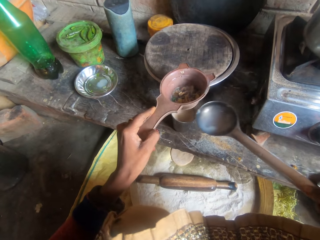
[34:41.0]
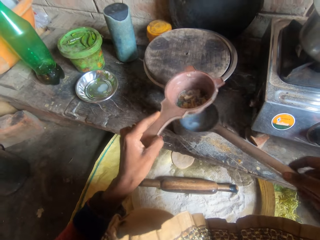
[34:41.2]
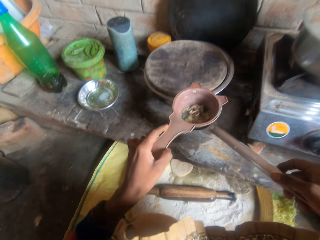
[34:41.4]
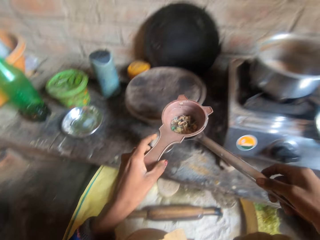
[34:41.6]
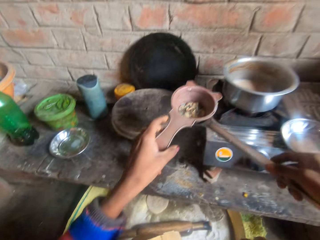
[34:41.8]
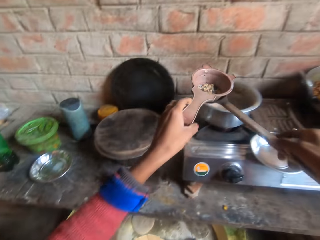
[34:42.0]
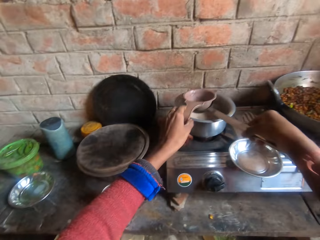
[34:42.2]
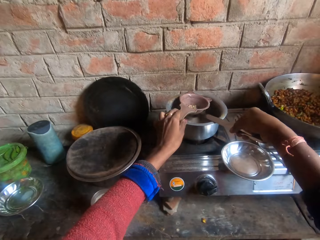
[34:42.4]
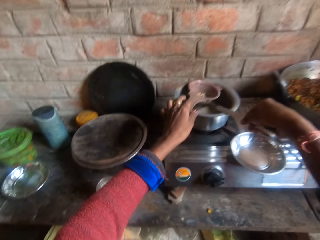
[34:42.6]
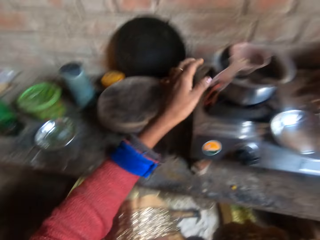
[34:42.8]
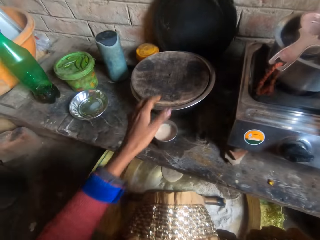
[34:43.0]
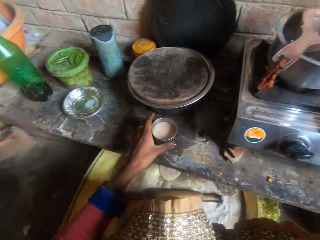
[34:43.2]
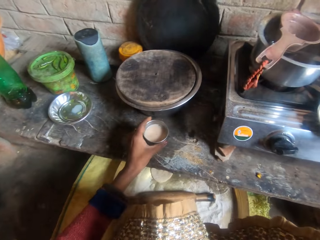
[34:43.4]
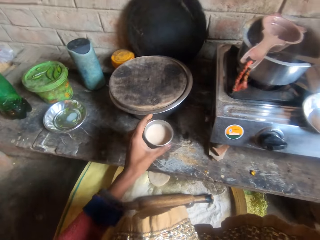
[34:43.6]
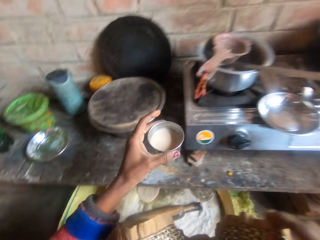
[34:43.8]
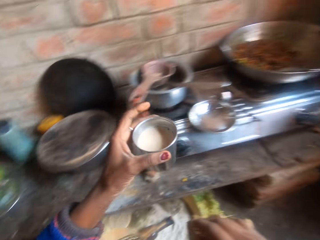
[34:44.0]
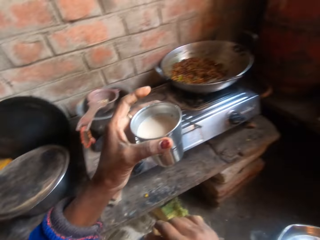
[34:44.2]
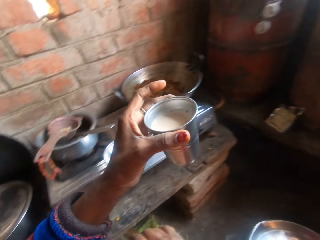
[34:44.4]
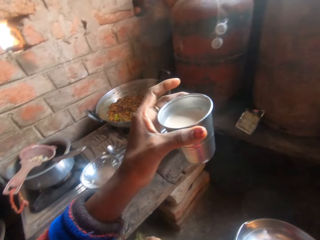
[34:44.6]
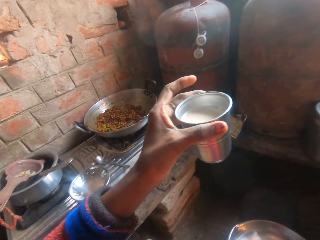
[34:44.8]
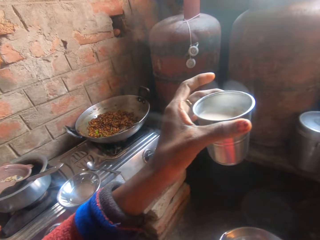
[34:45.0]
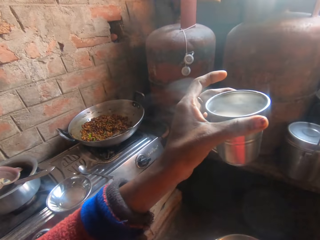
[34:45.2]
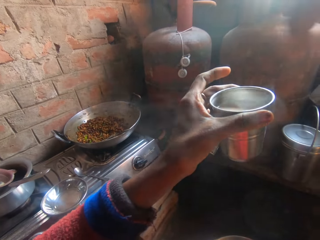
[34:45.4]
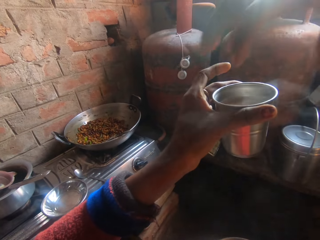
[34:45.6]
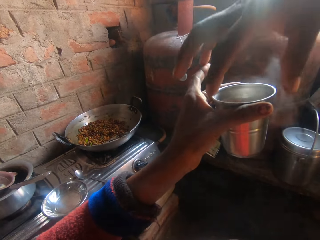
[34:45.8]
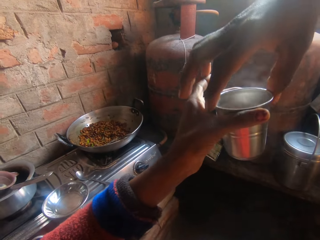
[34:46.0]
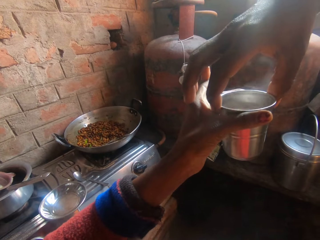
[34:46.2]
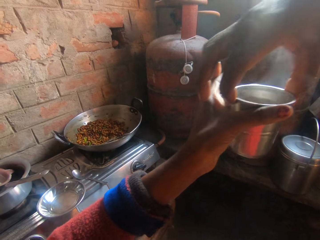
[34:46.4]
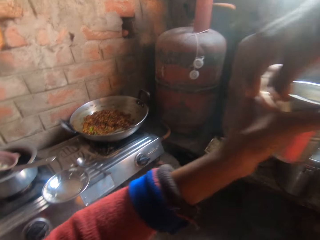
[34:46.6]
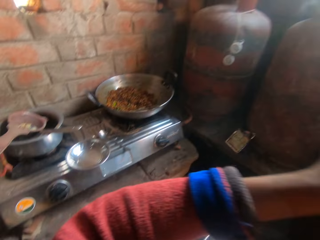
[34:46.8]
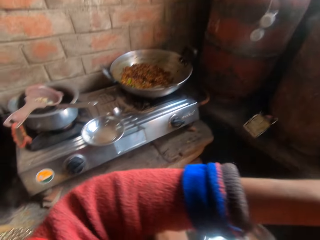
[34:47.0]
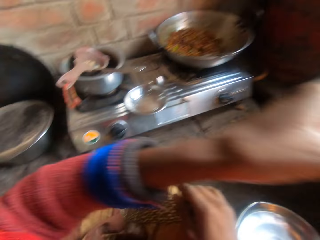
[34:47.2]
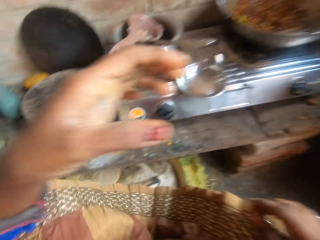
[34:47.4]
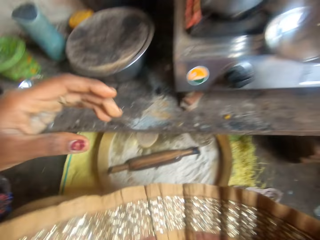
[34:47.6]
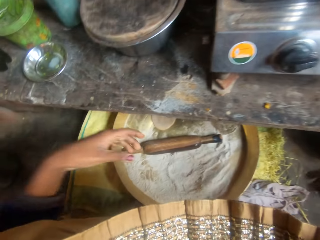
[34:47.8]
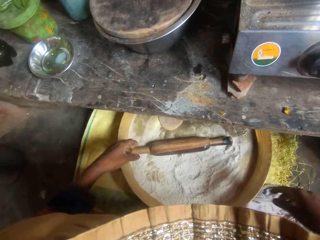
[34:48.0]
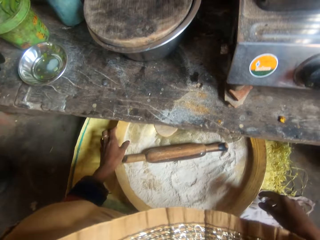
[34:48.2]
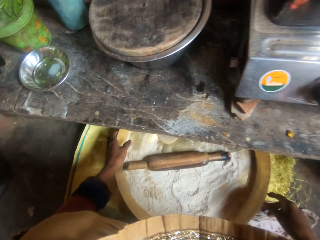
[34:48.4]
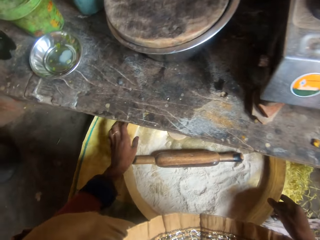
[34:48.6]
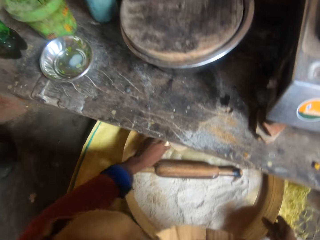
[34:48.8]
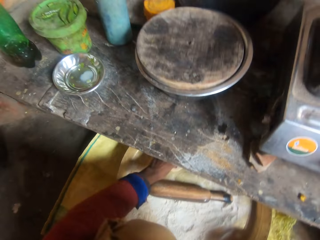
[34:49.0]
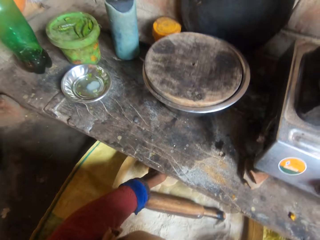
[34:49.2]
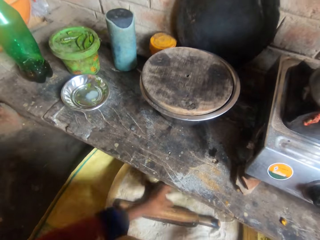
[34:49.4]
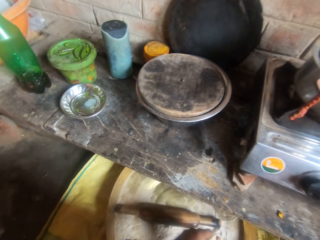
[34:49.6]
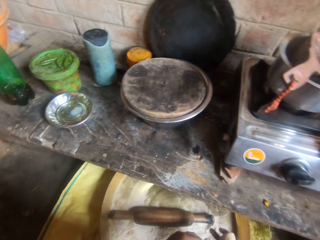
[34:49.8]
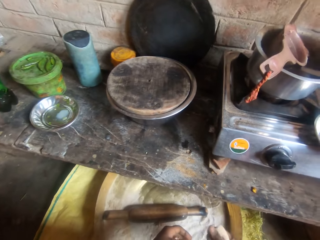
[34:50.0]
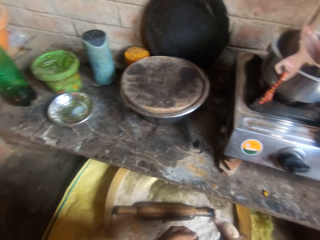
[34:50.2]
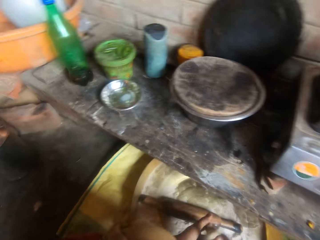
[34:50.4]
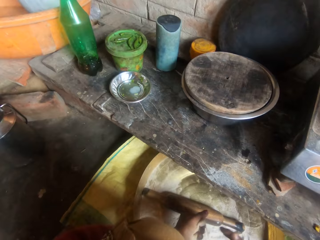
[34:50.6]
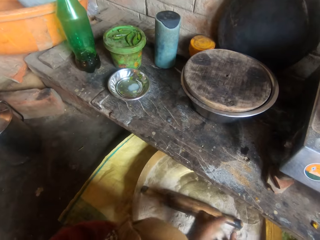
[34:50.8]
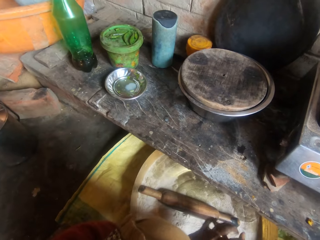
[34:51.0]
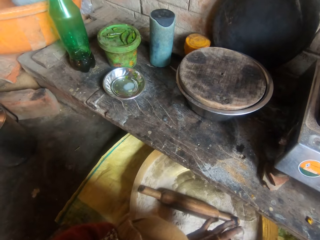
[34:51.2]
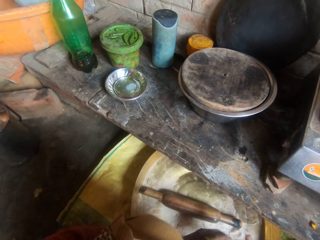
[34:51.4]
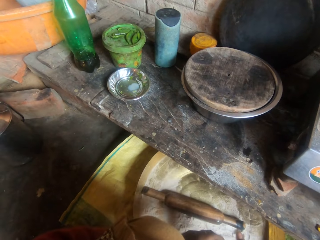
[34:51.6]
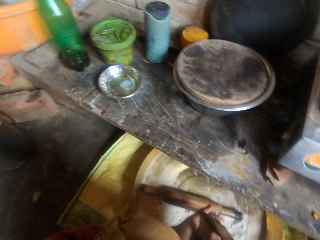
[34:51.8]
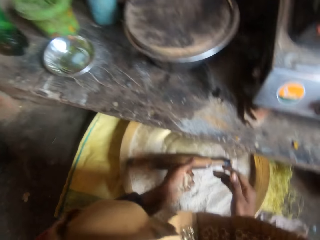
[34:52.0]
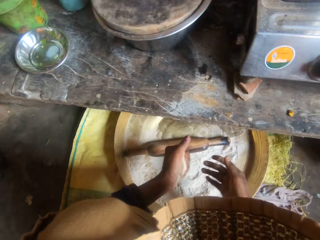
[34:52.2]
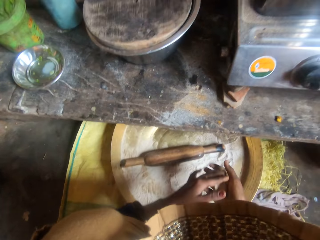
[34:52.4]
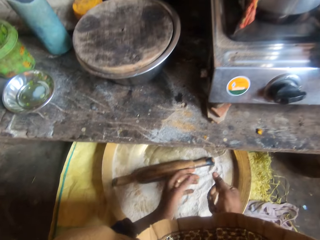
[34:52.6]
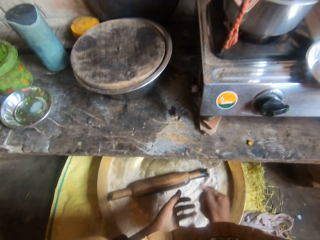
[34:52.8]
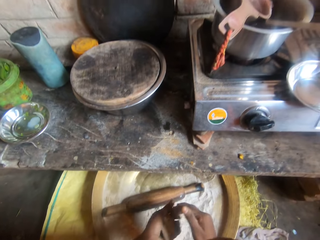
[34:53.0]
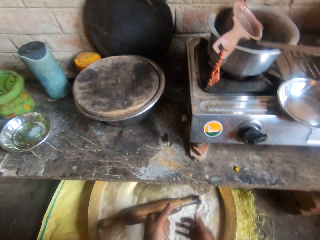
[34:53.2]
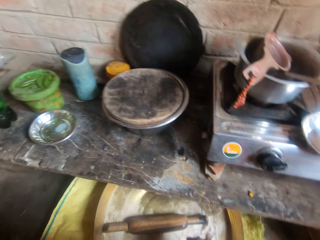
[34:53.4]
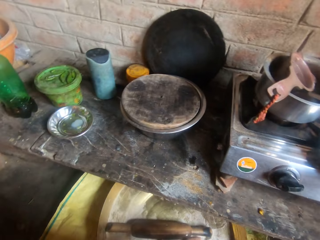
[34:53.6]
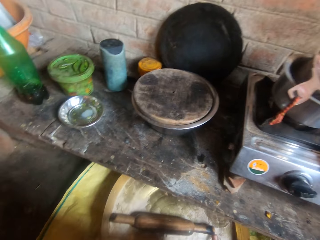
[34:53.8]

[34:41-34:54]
The camera wearer places the sieve together with the serving spoon on the brim of the pot. She gives the man the cup of tea. She picks up the cup. She touches a bowl of flour. She carries a dough from the bowl of flour. She passes the dough to her hands. She rolls the dough with her hands.

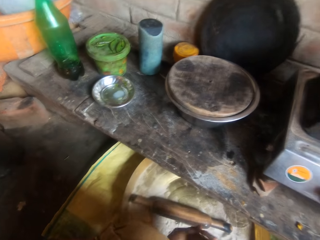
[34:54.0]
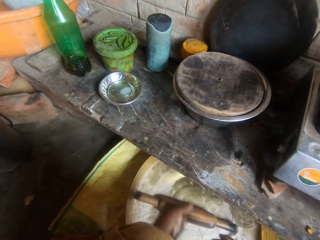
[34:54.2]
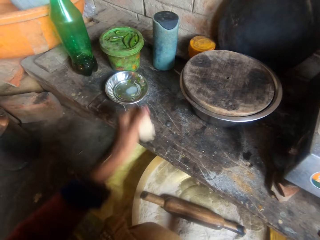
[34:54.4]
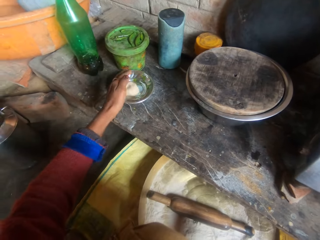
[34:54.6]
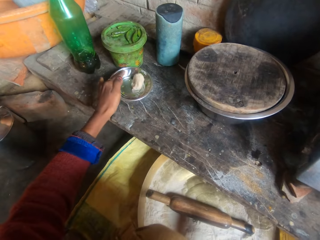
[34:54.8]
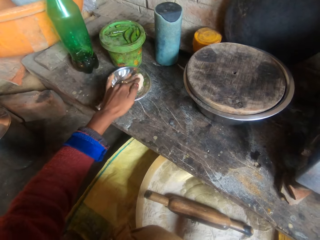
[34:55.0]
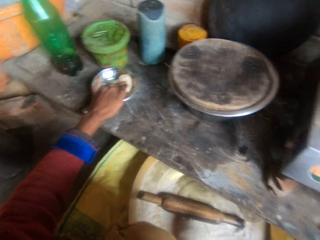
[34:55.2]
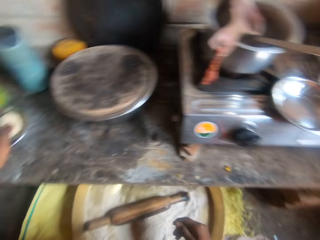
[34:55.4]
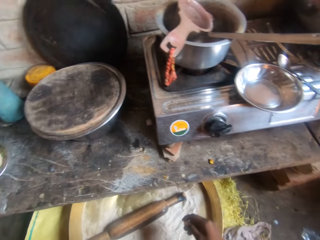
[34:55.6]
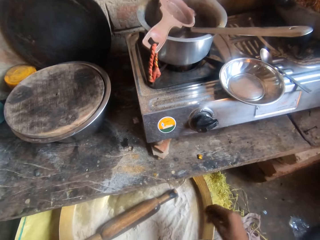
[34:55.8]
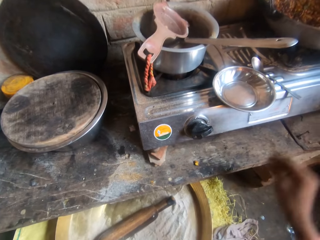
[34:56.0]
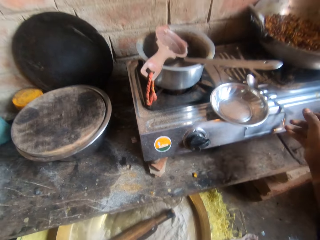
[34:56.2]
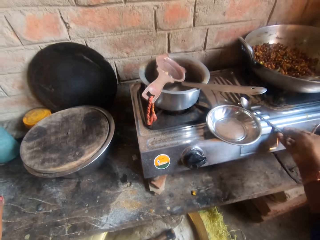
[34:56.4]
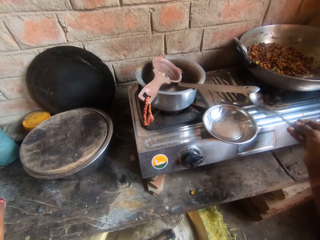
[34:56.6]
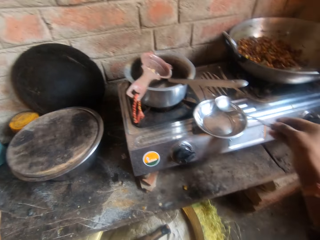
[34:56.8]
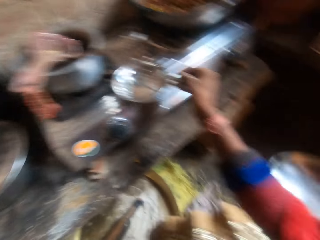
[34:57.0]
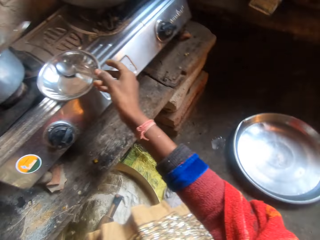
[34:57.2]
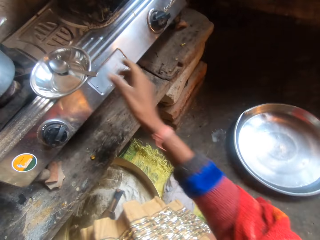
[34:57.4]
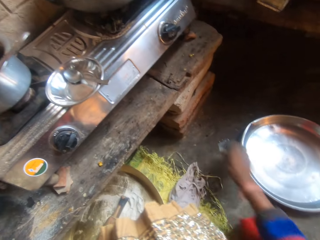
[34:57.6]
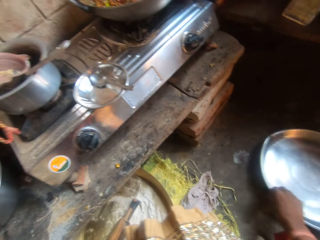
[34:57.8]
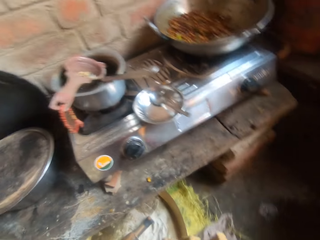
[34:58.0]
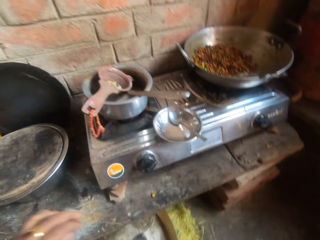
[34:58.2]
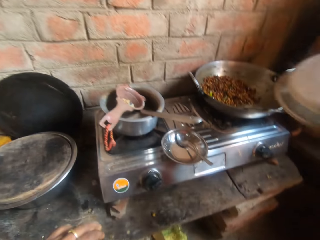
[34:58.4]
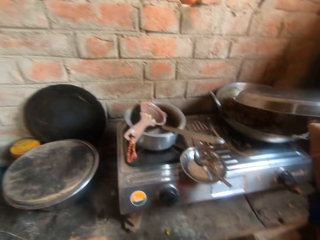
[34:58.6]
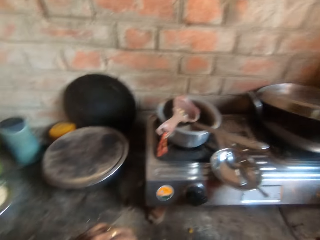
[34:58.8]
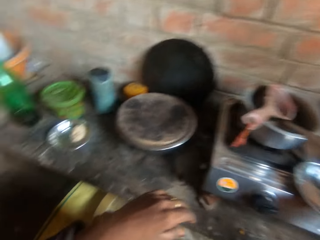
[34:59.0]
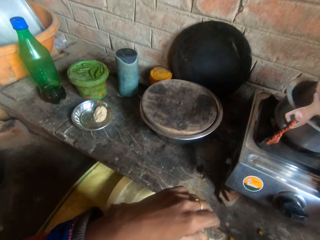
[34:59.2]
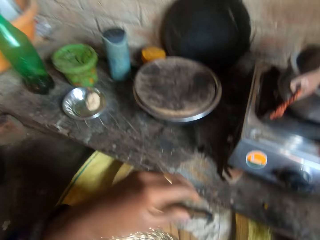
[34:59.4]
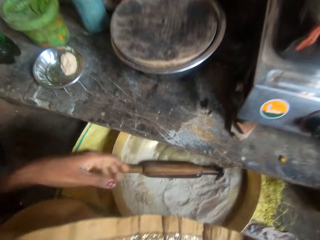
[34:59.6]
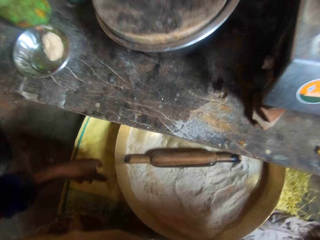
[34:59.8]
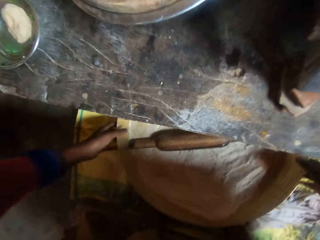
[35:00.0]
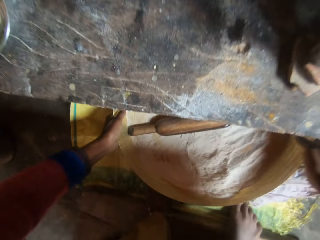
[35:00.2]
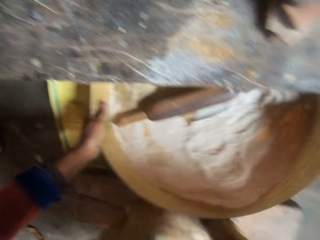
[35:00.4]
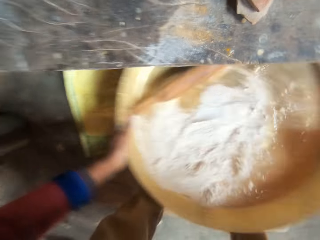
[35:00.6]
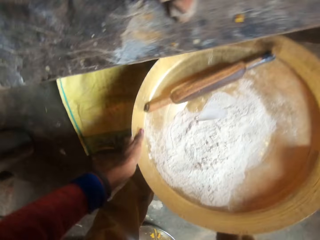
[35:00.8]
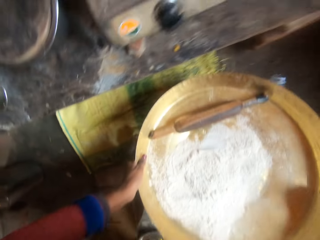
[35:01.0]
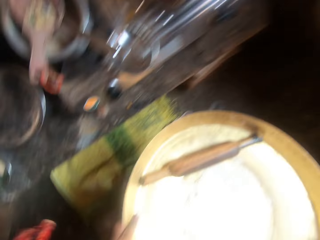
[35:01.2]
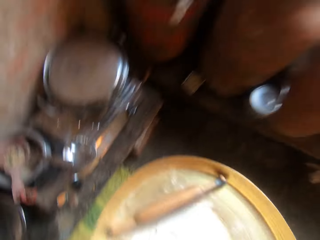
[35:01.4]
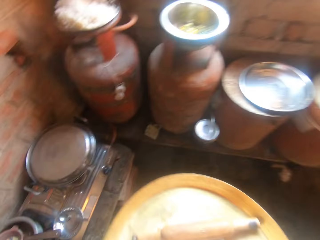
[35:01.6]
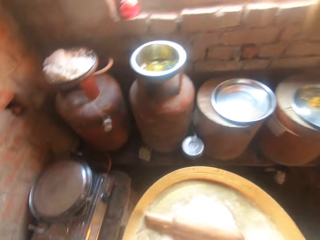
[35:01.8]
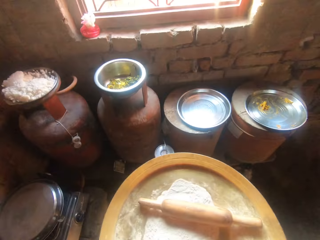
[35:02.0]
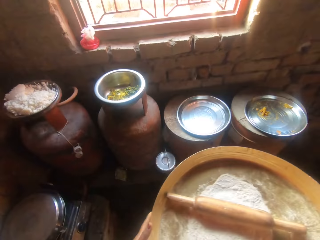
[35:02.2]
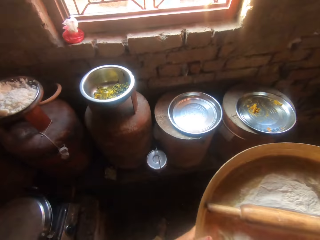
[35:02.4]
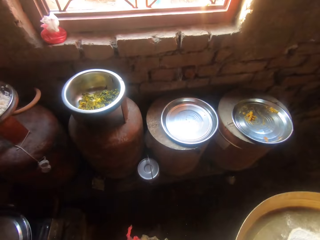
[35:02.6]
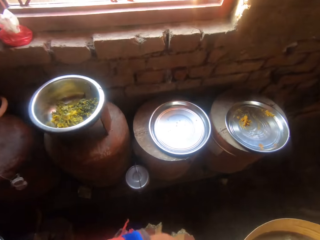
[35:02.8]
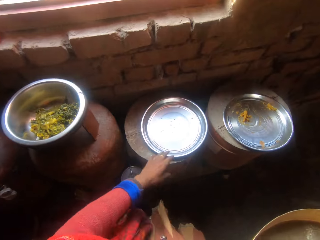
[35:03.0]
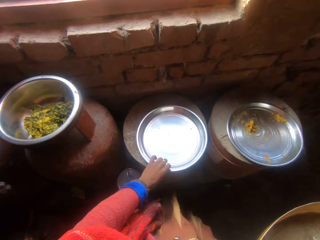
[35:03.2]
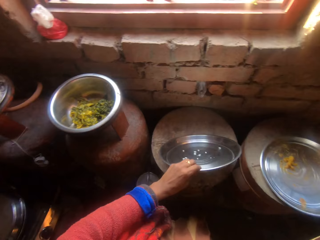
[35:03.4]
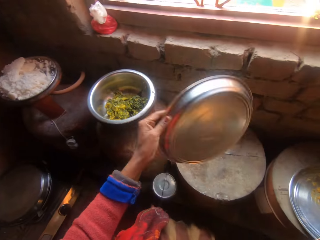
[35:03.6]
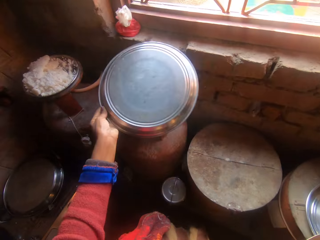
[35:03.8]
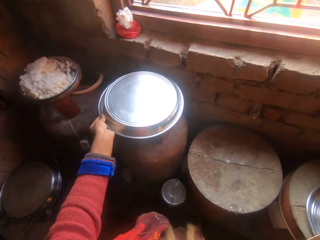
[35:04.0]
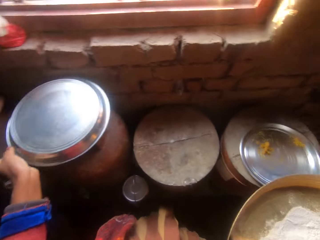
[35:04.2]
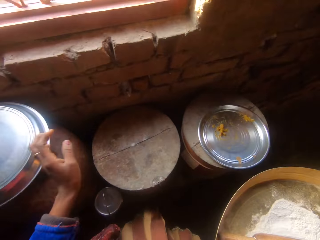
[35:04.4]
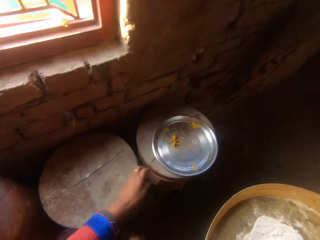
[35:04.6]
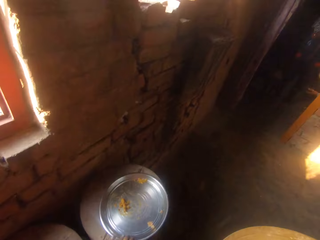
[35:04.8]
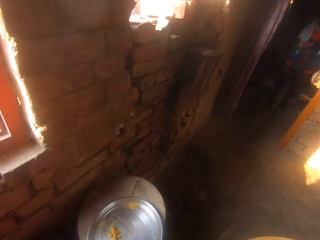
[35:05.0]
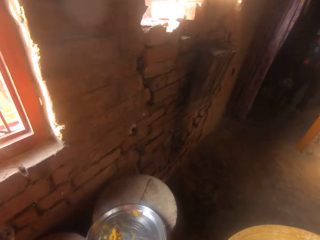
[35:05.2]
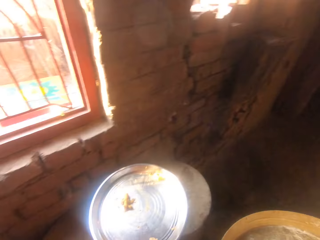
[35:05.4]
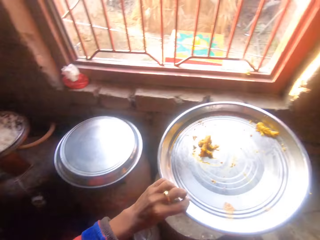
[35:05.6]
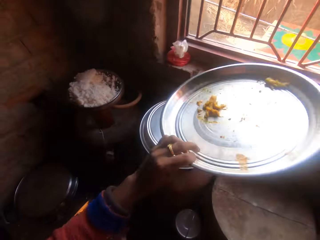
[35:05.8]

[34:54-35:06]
The camera wearer drops the dough into the plate. They touch the dough. They carry the spoon from the gas cooker. They place the spoon in the plate on the gas cooker. They carry the pot cover of sauce from the ground. They cover the pot of sauce with its cover. They carry a container of flour from the ground. They pick up a tray. They shake the bowl of flour. They stare at the cylinder. They carry a flat tray from a wooden container. They cover another bowl with the flat tray. They carry another flat tray from a closed container.
